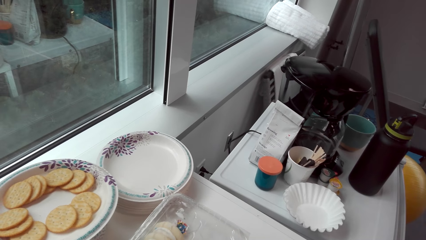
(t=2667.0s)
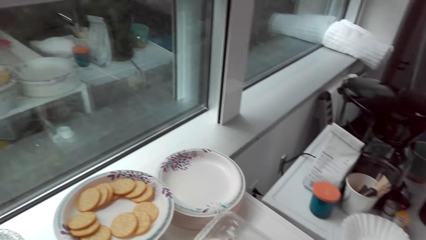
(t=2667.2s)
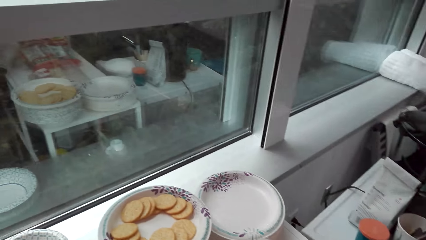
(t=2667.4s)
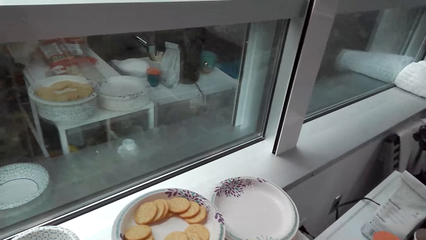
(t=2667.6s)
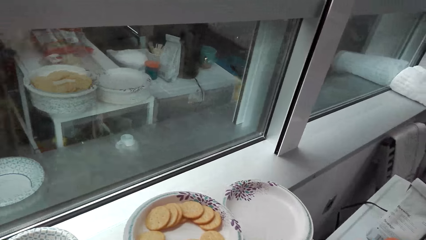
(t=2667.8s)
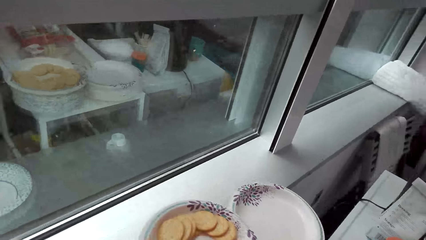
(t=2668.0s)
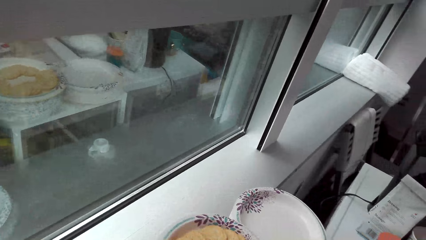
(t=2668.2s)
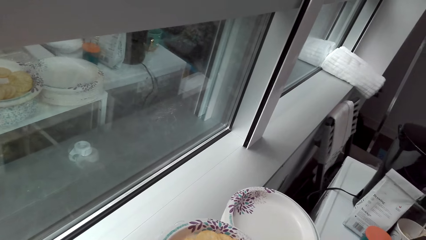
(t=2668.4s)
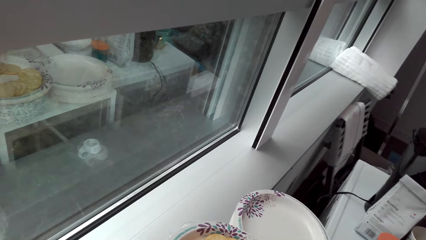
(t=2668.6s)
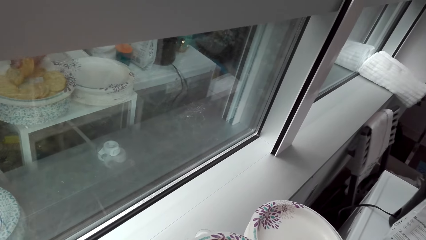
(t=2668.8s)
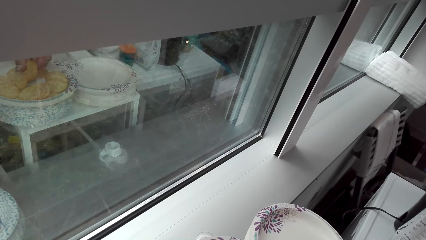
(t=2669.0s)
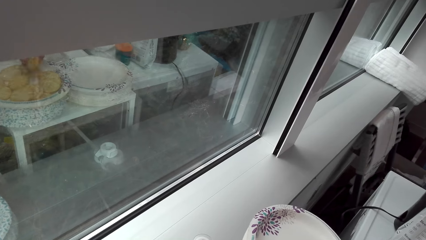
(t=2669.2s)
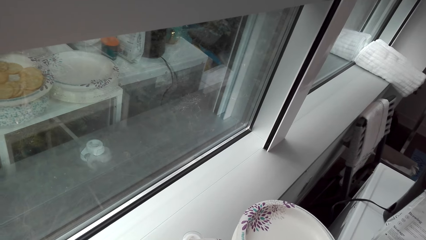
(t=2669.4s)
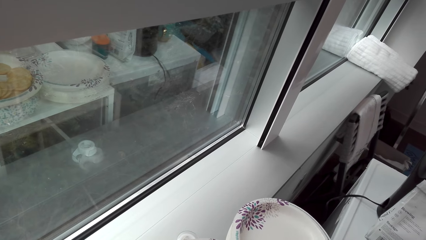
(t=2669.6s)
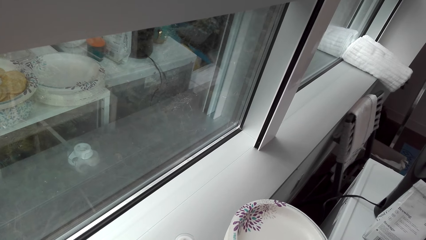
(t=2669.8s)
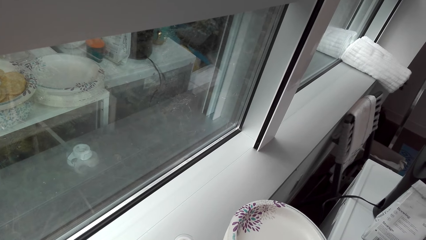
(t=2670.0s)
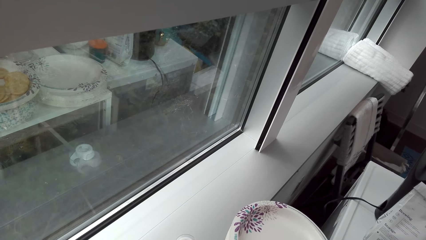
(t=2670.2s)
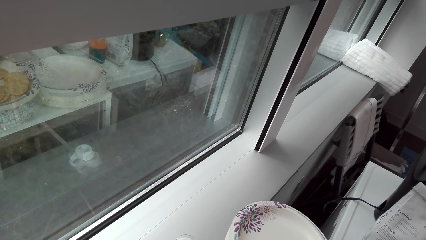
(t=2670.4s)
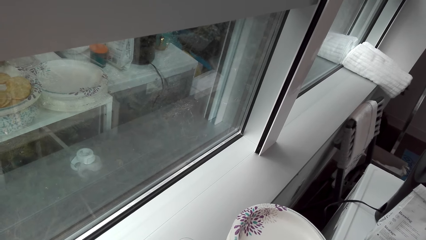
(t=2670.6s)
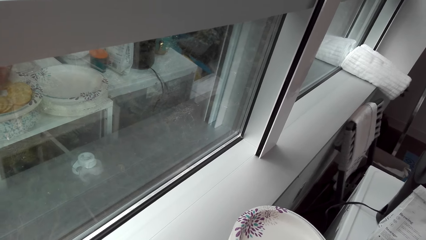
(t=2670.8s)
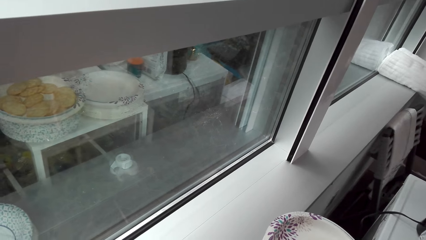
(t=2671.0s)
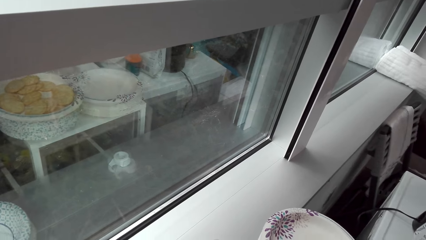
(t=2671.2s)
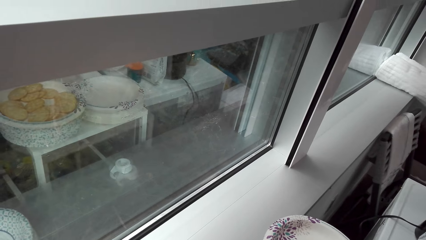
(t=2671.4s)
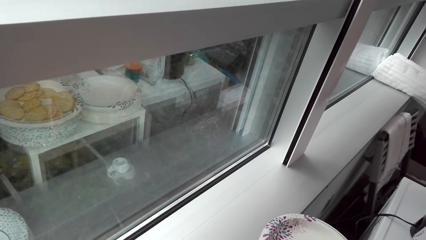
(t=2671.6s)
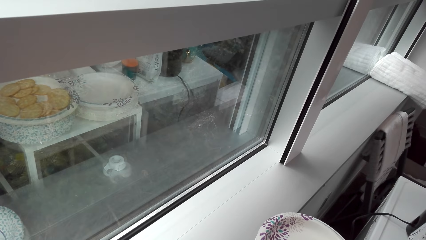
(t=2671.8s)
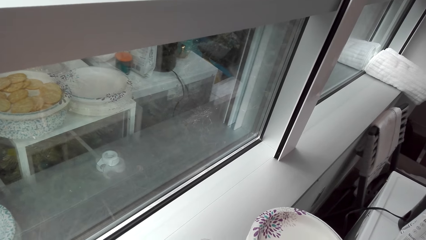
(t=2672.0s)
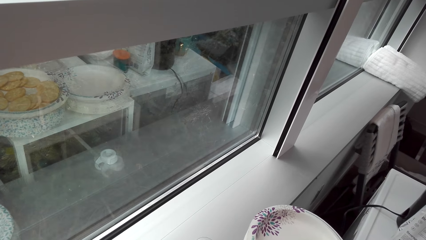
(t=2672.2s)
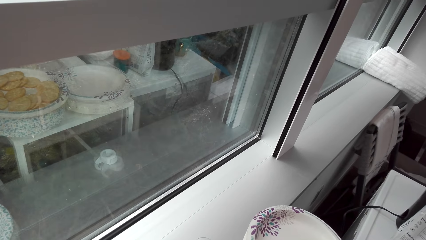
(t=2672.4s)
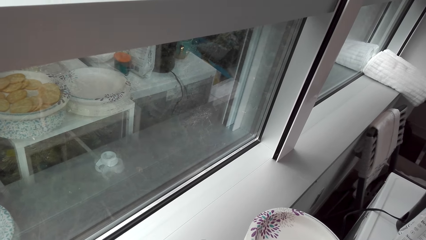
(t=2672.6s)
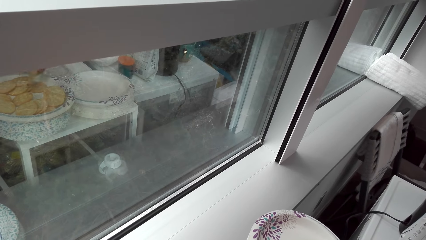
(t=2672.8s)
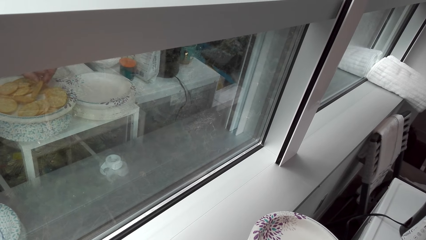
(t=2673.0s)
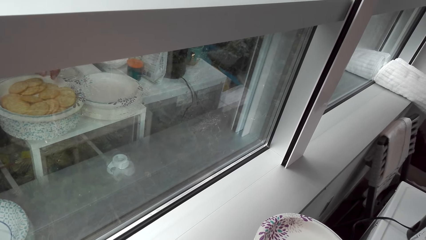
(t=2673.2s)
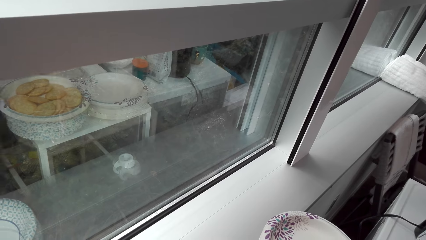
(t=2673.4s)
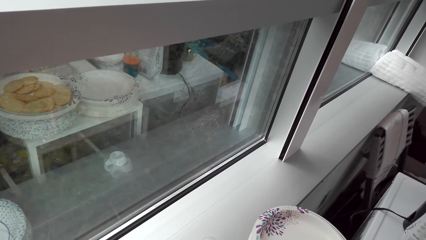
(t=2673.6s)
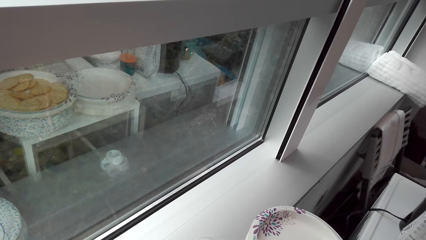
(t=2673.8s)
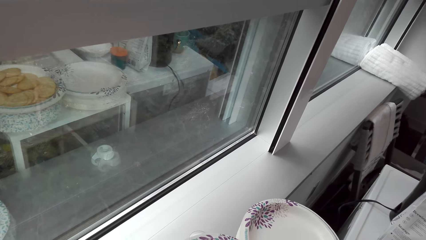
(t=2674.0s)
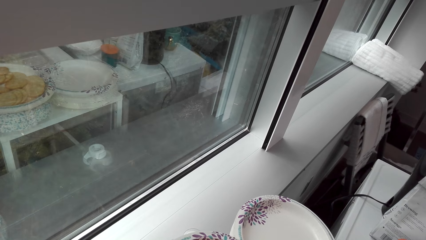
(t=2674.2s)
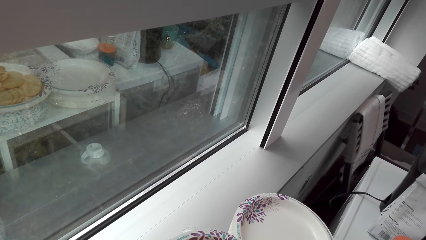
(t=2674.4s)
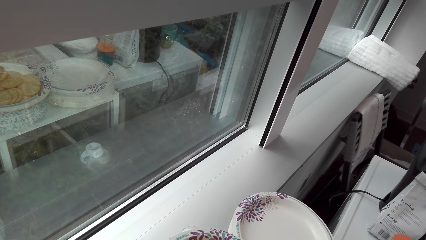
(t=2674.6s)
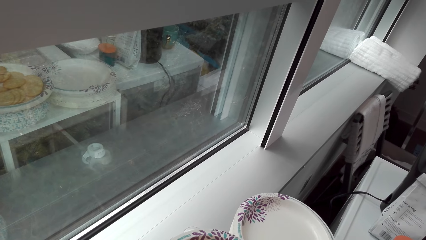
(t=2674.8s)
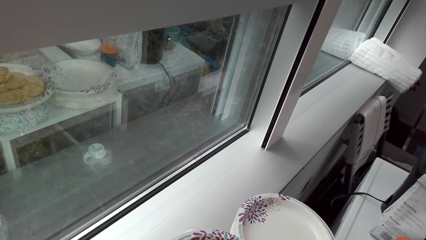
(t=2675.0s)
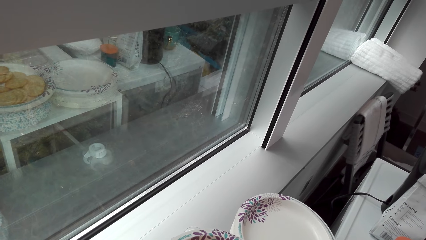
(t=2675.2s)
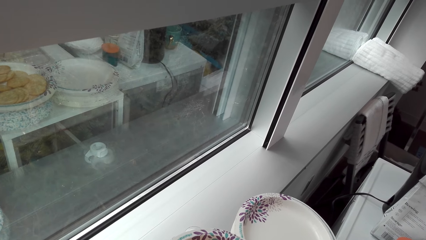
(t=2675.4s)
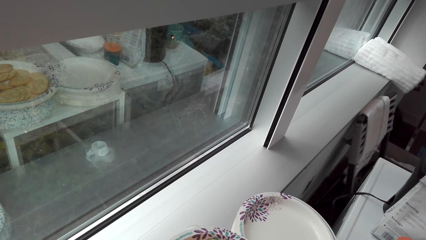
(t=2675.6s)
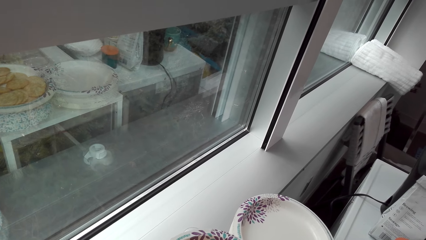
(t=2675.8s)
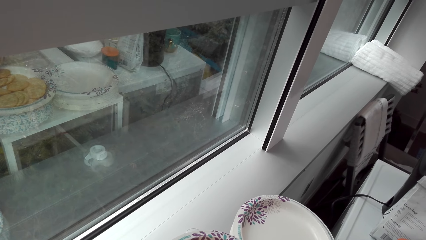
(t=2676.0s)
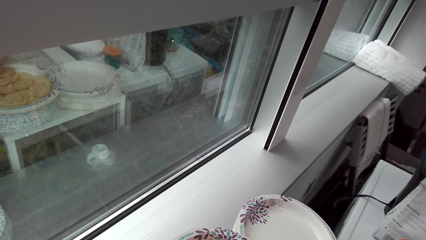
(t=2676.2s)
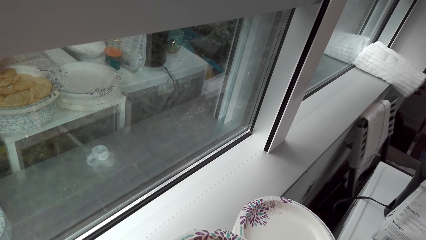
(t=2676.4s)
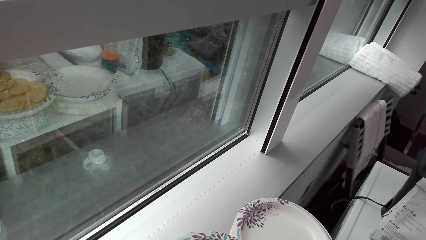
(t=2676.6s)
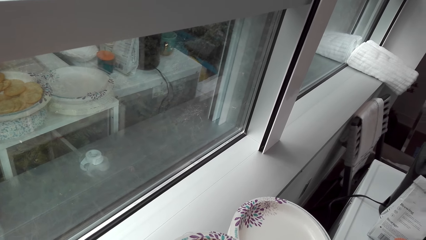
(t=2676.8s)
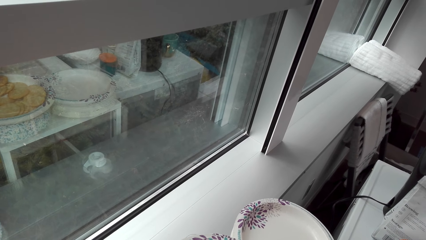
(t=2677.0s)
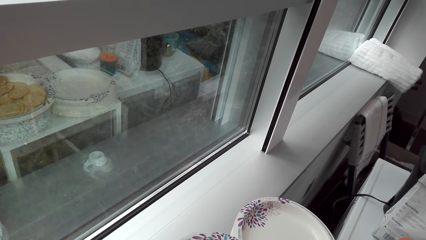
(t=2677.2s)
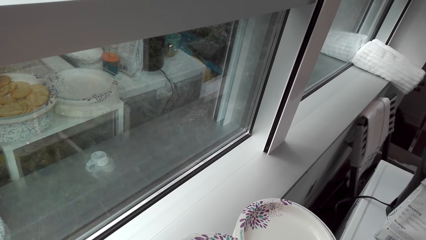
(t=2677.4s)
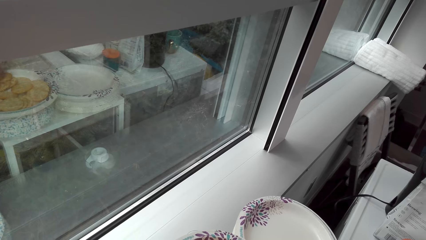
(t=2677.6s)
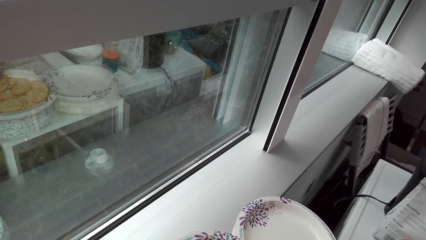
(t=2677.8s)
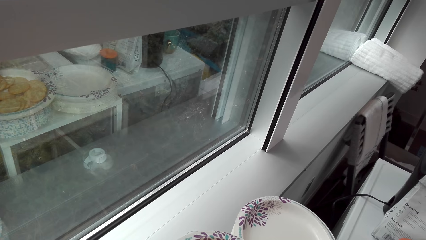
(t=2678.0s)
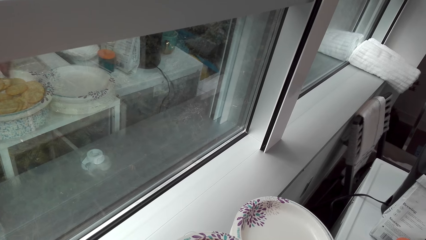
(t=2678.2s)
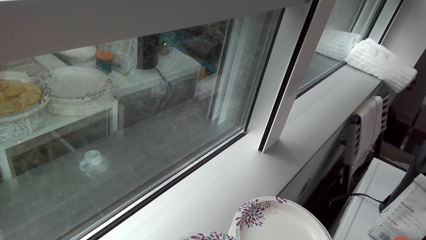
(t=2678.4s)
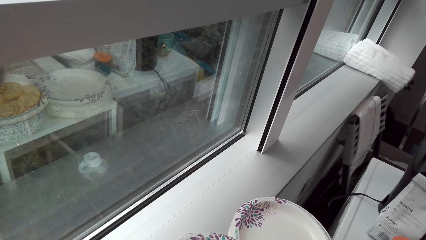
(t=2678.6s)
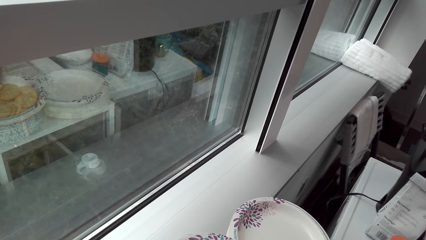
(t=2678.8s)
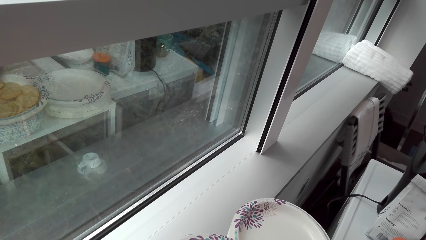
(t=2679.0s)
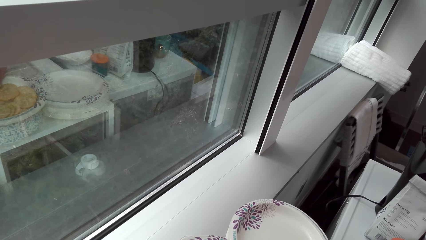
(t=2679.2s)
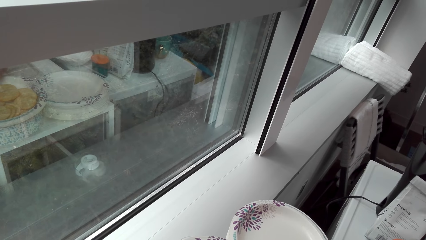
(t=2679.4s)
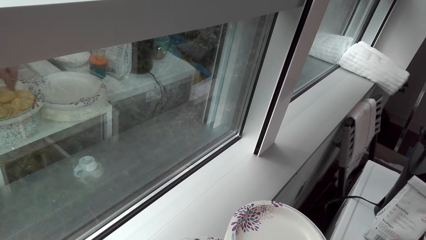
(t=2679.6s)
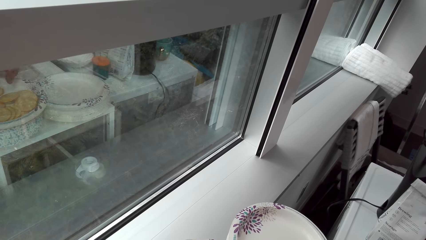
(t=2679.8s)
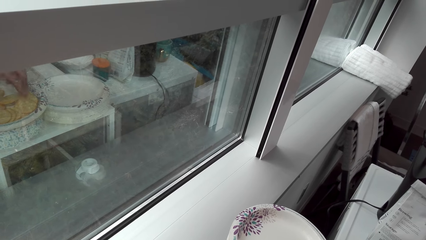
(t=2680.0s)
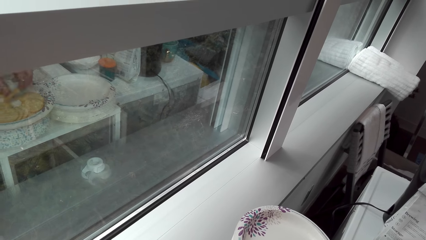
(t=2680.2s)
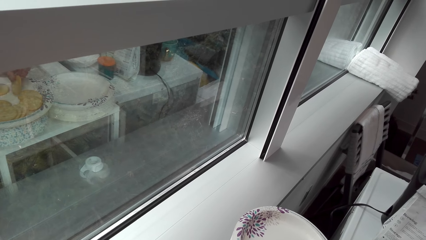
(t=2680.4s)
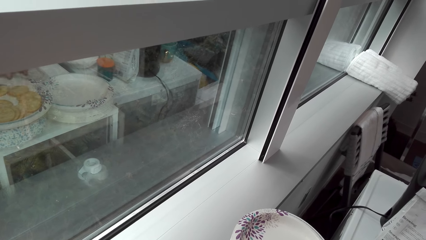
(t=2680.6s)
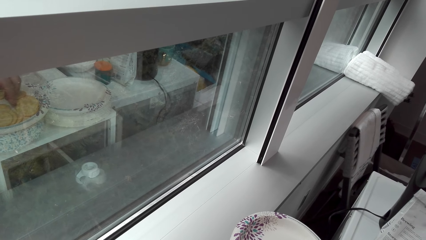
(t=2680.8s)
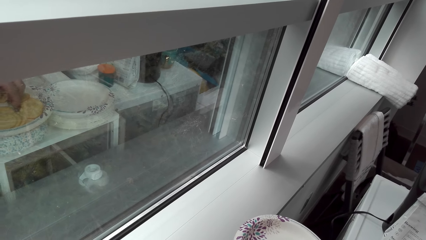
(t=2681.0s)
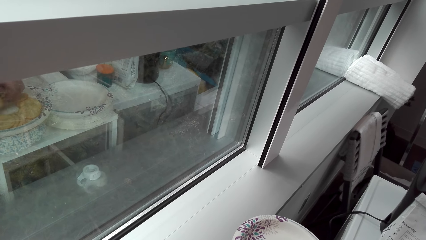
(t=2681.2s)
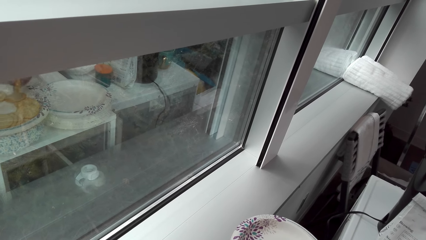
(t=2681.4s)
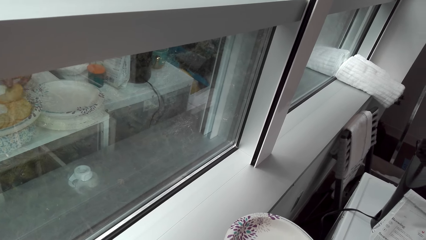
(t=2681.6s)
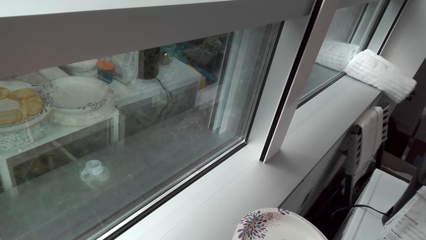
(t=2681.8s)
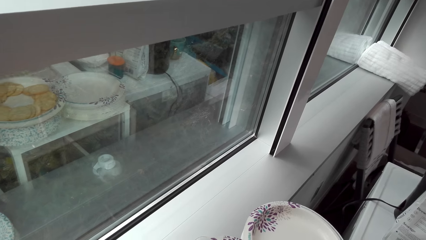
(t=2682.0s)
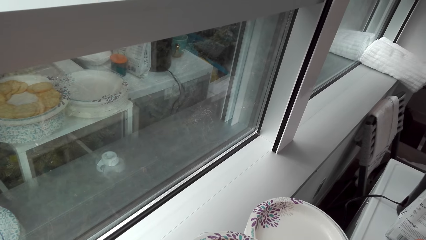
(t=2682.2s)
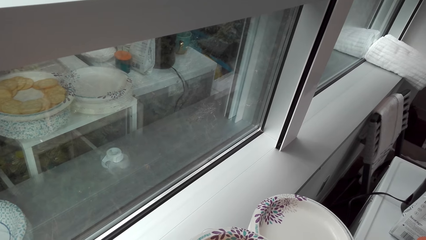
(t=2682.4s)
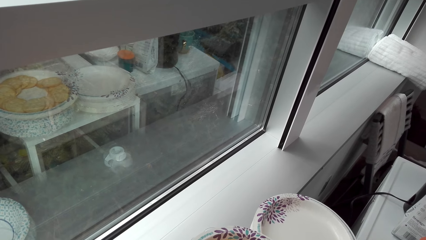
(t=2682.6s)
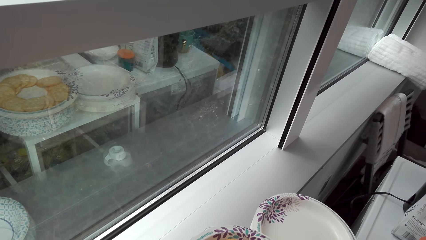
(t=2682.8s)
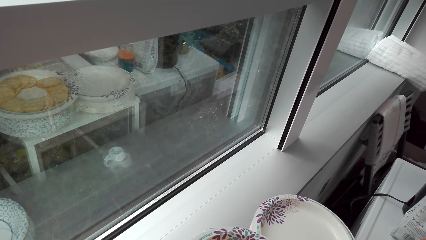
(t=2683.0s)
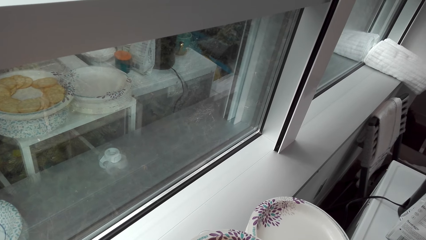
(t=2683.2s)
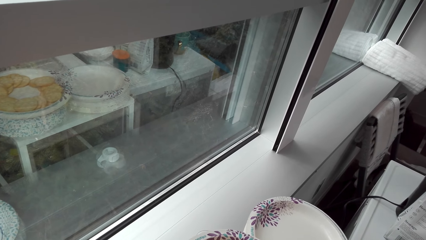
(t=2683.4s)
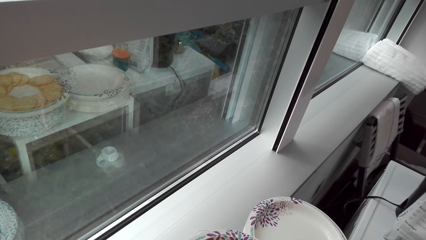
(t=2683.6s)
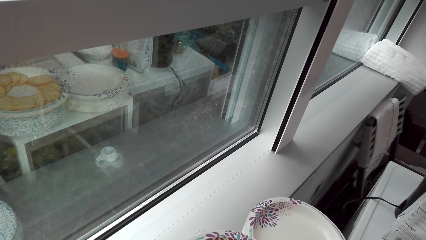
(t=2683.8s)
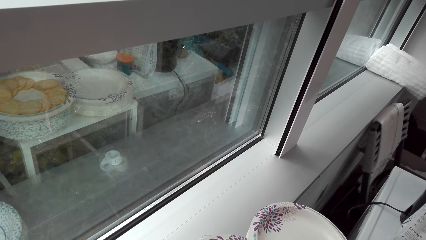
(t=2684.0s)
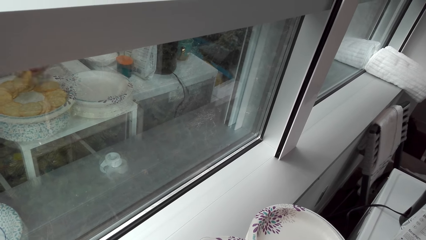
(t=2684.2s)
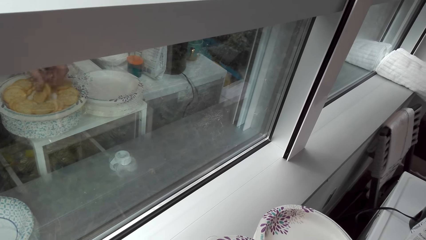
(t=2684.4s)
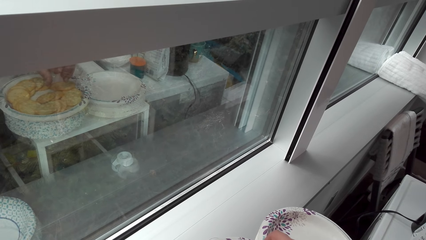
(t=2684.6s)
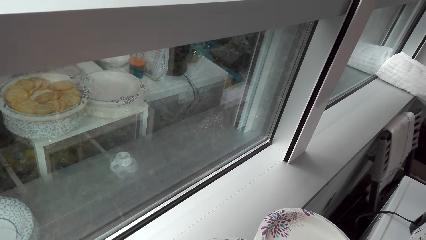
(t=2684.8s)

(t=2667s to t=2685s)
The camera wearer puts biscuits or snacks on a plate. They take the biscuits. They look around. They put the biscuits on the plate. They take the biscuits. They move the biscuits on the plate. They place the snack on the plate. They look around. They arrange the snacks in the plate. They take the biscuits. They put the biscuits on the plate.
